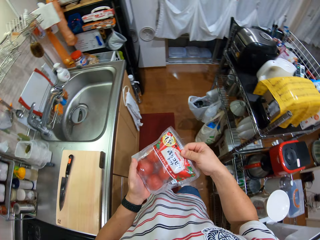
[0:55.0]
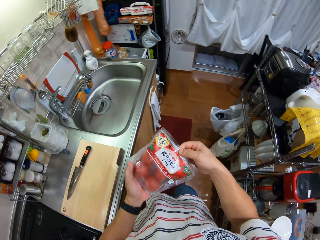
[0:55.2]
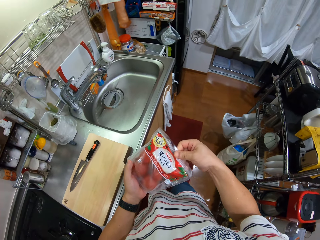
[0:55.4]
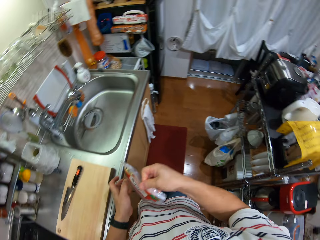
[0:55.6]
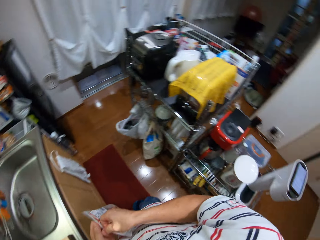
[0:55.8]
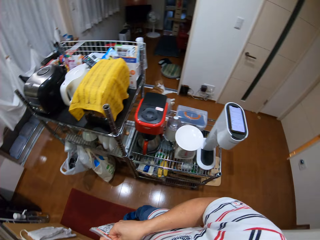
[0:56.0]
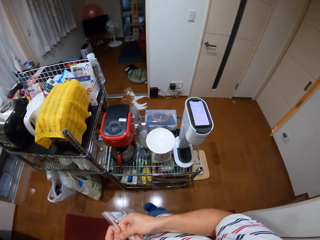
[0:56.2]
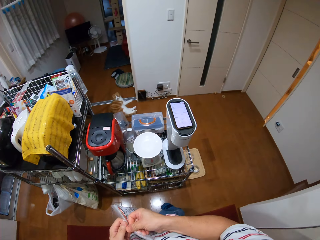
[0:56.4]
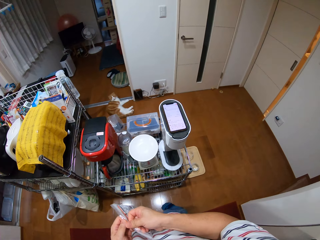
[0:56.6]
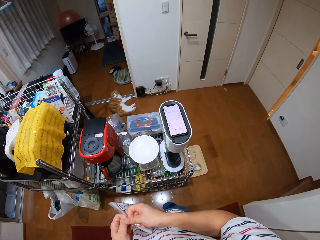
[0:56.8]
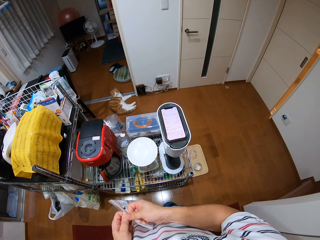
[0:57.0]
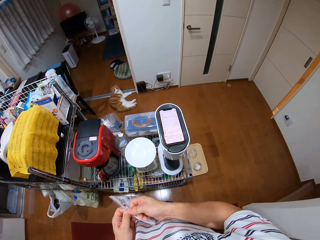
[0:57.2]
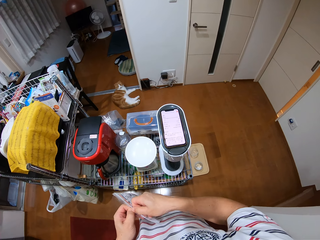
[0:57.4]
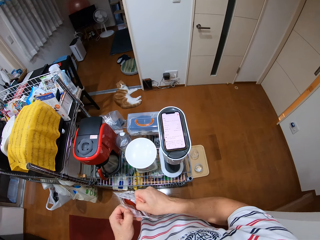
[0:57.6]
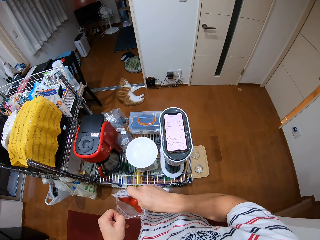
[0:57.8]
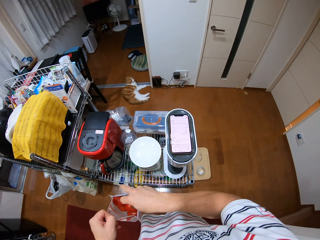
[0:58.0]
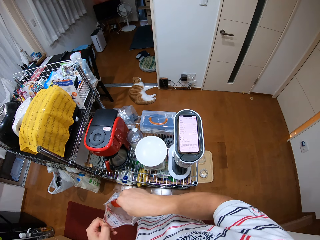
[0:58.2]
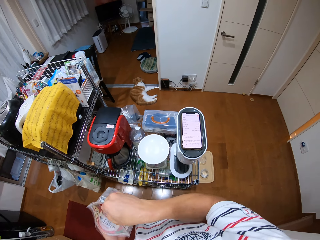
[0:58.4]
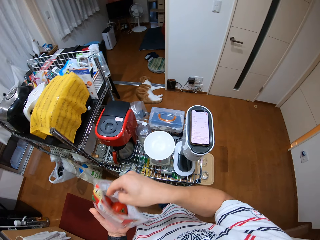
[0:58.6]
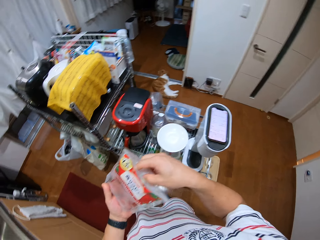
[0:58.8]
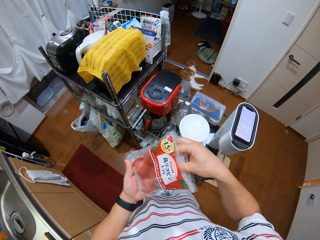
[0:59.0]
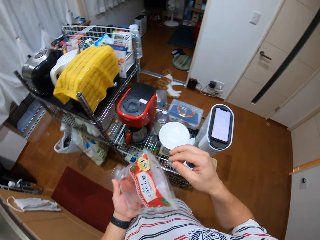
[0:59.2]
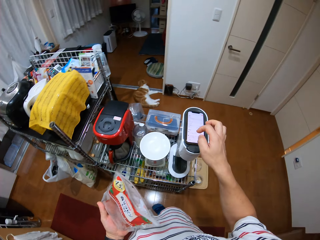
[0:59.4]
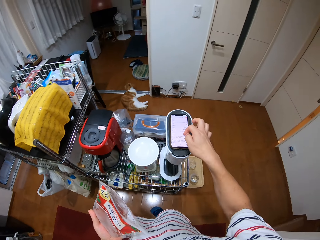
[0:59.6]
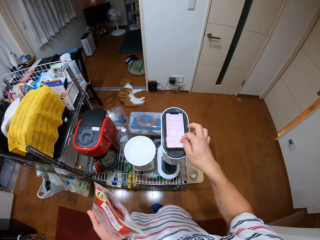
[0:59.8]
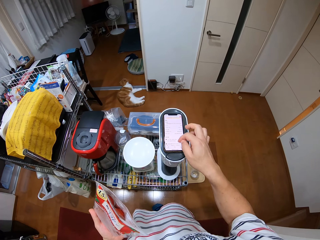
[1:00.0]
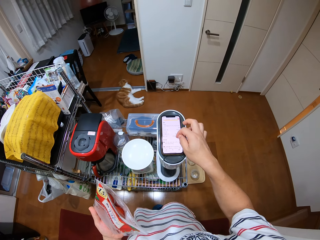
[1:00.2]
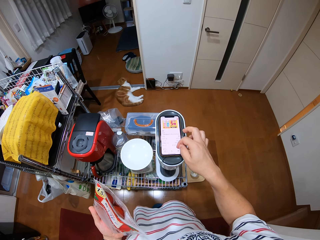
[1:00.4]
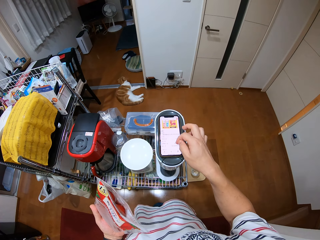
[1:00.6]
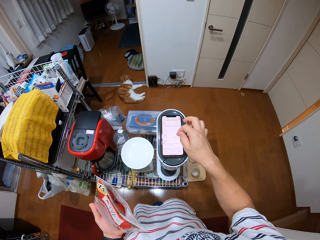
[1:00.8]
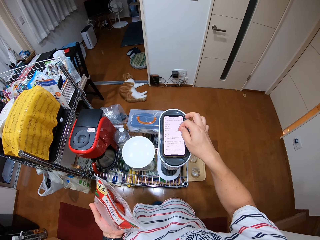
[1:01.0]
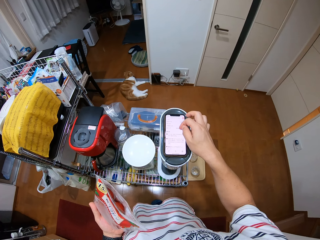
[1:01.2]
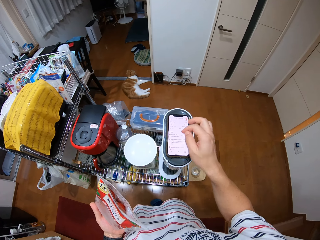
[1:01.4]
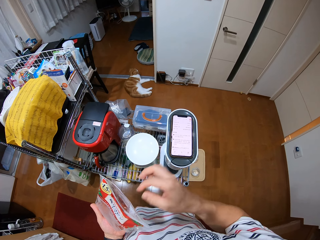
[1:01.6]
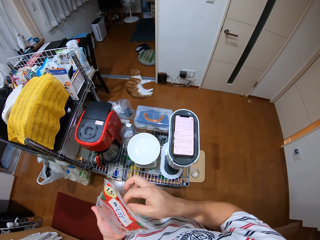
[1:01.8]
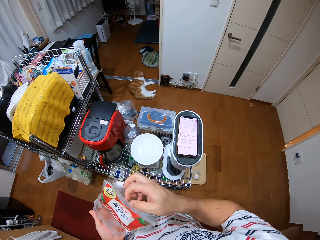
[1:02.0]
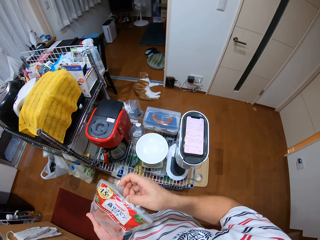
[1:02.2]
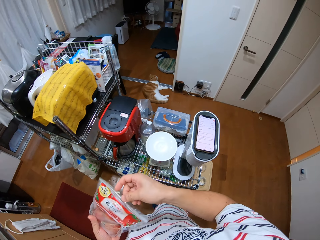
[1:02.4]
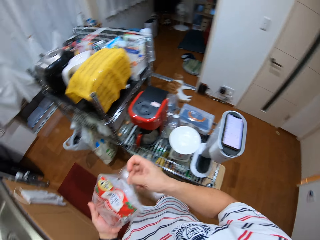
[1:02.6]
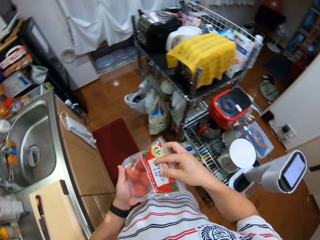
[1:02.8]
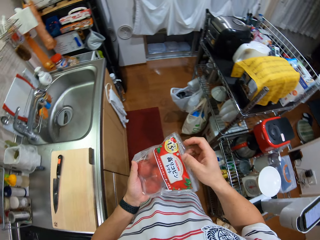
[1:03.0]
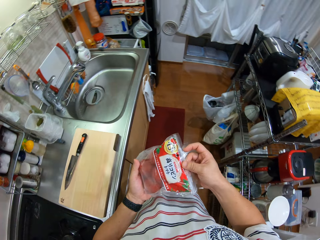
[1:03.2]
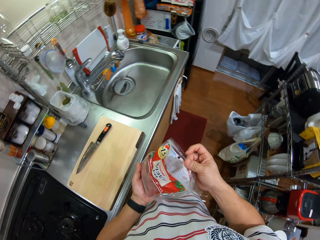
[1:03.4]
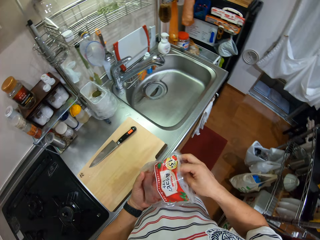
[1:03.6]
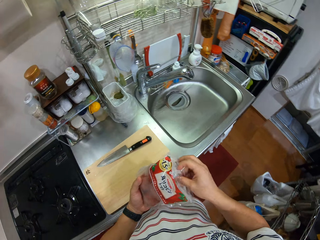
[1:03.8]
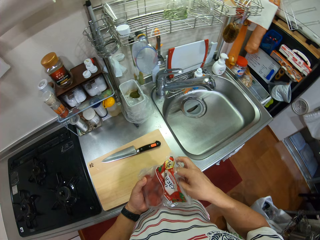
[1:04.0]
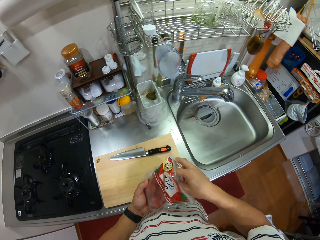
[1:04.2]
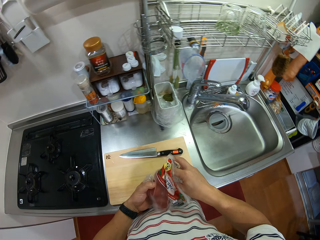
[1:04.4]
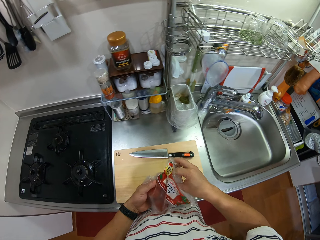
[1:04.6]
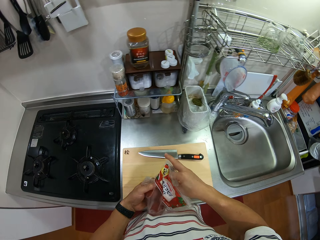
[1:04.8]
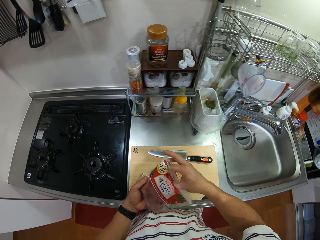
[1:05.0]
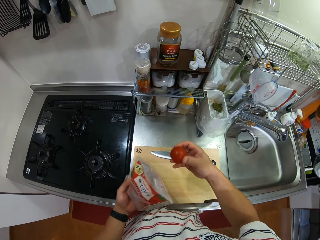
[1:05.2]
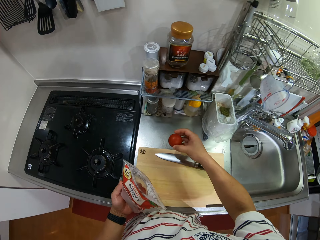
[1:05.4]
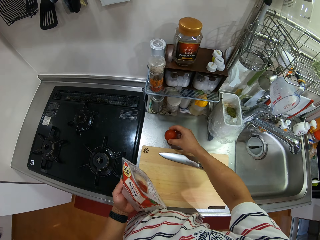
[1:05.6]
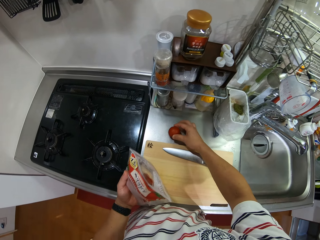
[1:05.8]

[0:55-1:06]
The camera wearer looks around. They walk around. They turn around. They look at the phone. They look at the phone again. They open the paper bag of tomatoes. They scroll on the phone. They look at the phone, touch the phone screen. They open the tomato packet. They look around. They remove the tomato in the paper bag.

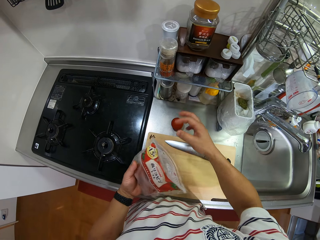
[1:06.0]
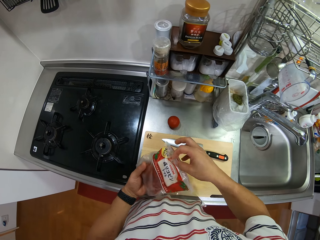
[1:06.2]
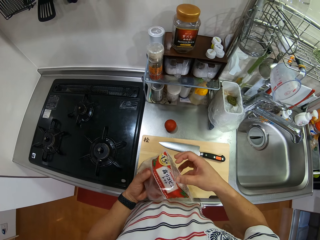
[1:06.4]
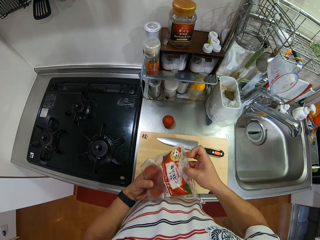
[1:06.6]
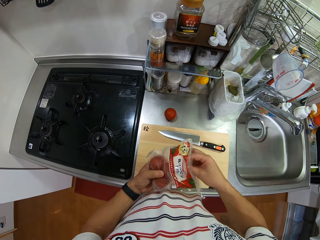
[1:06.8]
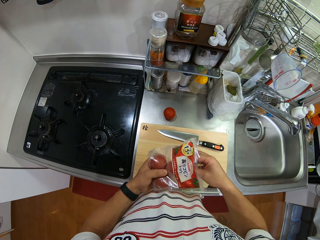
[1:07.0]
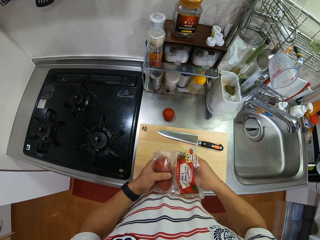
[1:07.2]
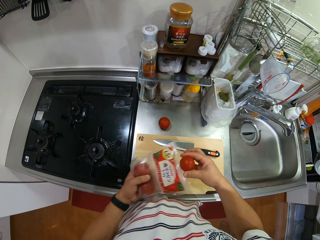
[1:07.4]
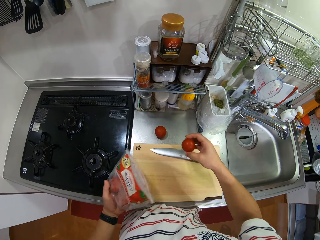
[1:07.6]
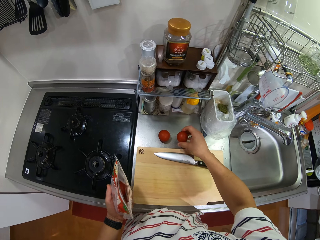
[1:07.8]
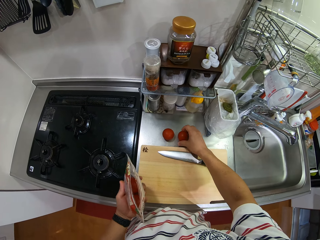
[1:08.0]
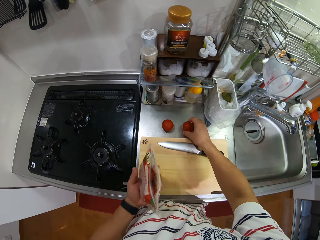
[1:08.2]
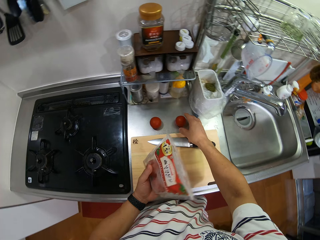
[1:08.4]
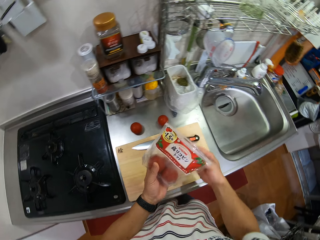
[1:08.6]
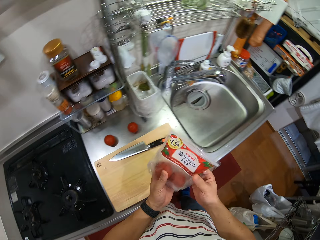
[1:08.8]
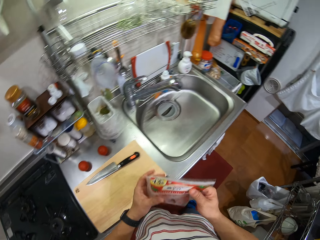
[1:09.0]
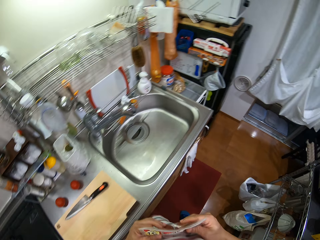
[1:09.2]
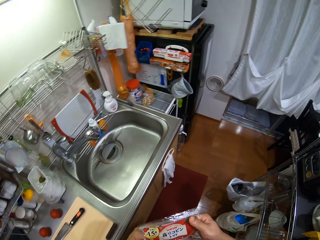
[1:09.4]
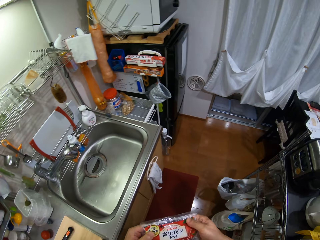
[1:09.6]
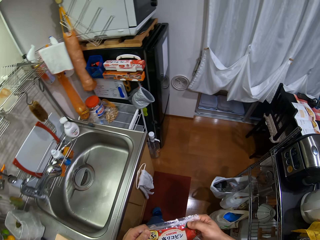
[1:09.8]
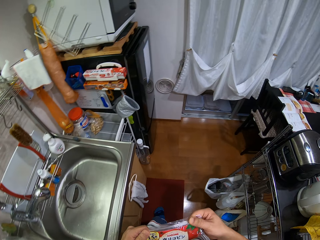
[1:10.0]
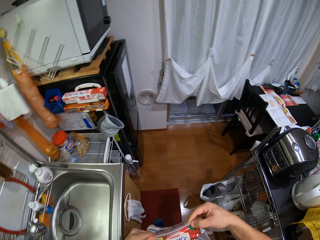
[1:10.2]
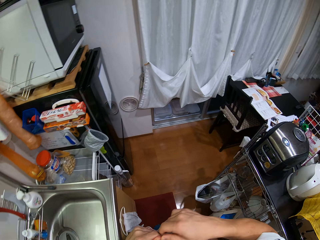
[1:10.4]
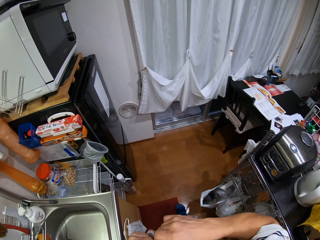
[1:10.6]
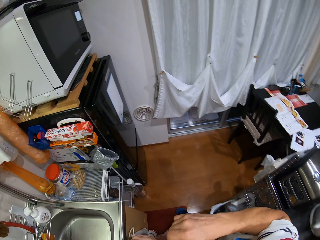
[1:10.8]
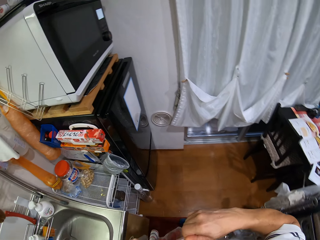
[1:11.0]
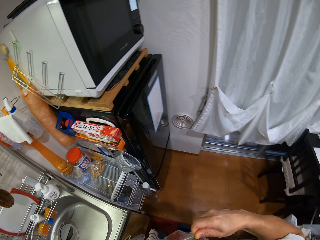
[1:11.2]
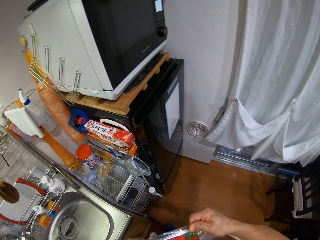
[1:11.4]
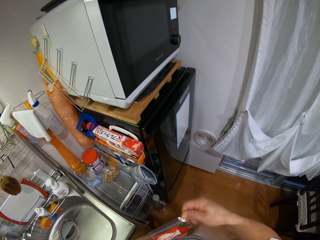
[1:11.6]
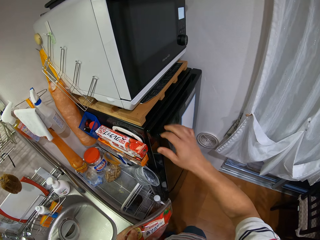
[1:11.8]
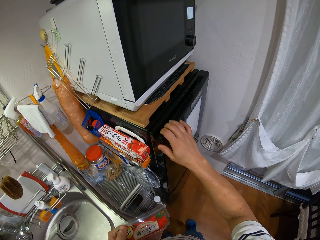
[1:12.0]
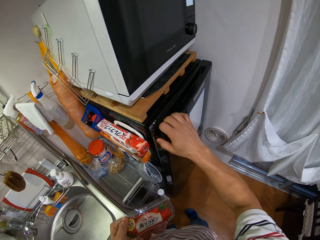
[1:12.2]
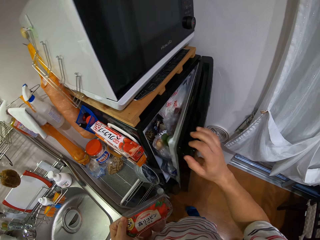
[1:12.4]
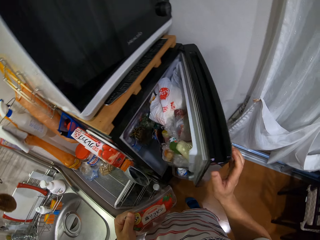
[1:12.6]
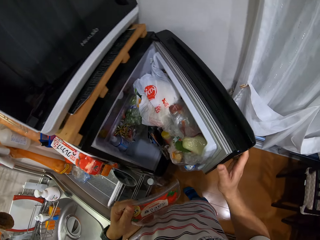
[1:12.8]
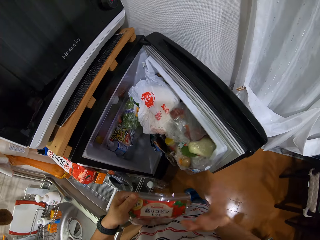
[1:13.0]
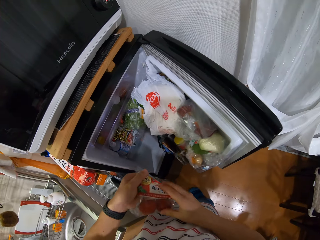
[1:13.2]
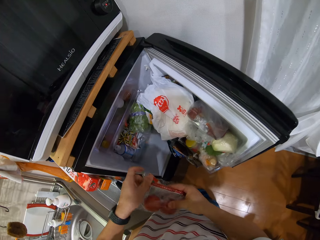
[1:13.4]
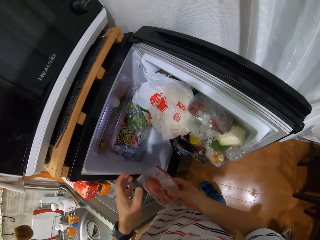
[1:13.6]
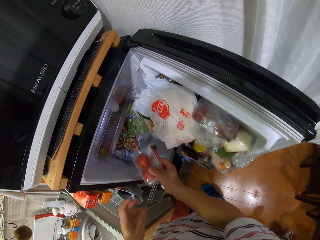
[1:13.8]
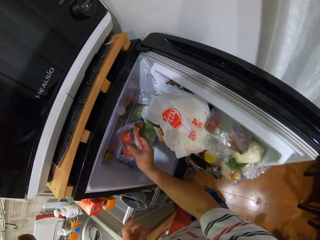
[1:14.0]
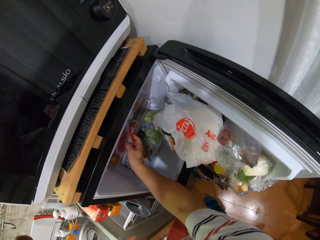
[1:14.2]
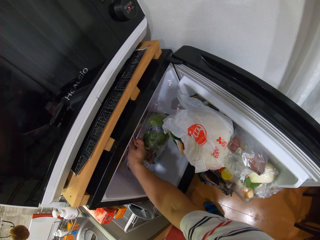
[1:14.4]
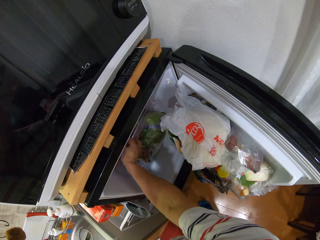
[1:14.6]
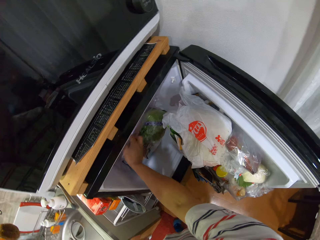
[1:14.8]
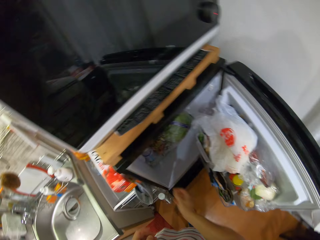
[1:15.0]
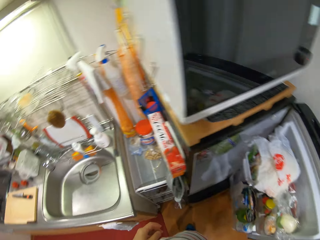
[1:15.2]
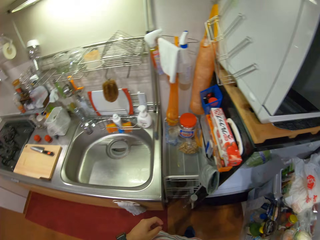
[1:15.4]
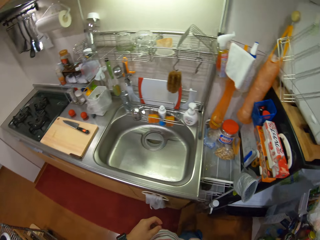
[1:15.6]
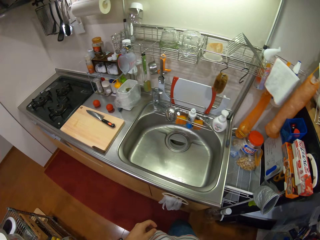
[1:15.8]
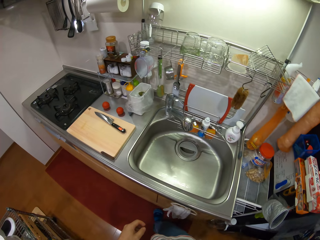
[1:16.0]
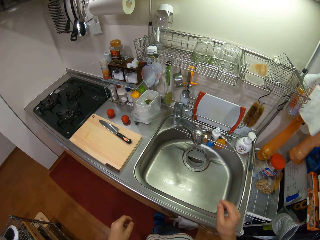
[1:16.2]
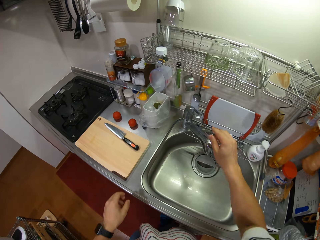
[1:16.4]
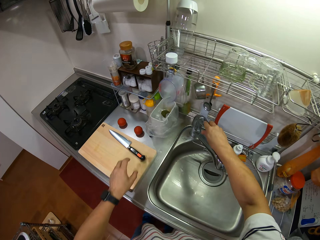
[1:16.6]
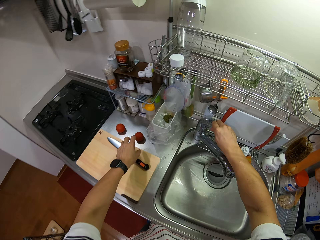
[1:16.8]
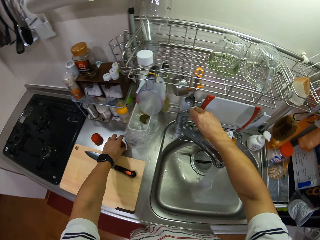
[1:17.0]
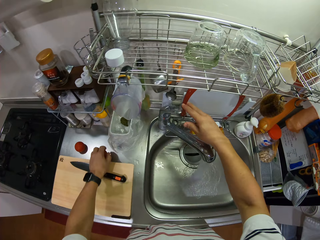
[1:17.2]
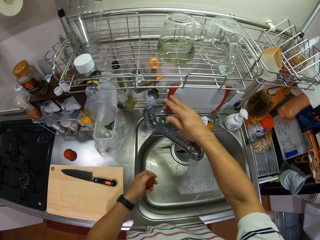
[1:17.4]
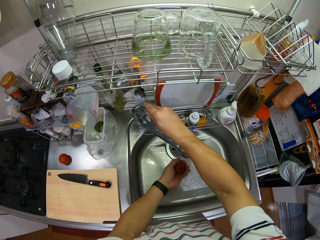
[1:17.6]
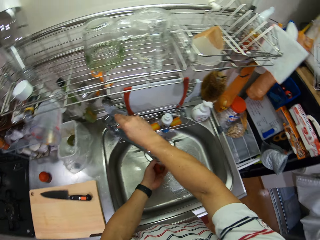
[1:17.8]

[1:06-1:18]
The camera wearer puts the tomato on the kitchen slab or counter. They remove the tomato in the paper bag. They put the tomato on the kitchen slab. They close the tomato packet. They walk around. They open the fridge. They put the paper bag of tomatoes in the fridge. They turn around. They look around. They open the tap. They pick up the tomato on the kitchen counter.
